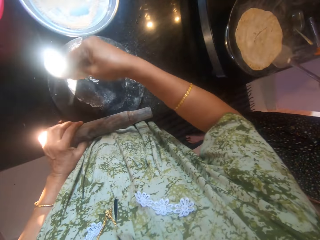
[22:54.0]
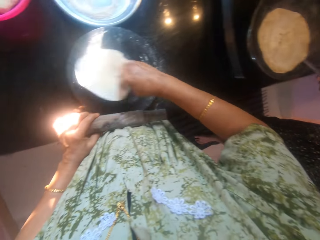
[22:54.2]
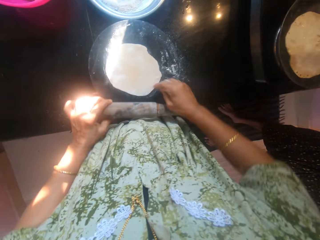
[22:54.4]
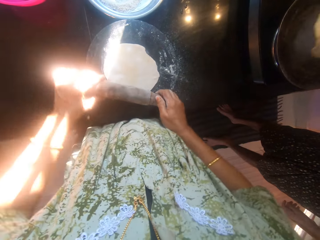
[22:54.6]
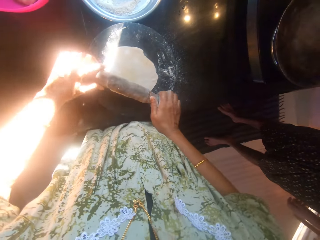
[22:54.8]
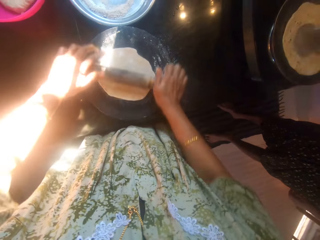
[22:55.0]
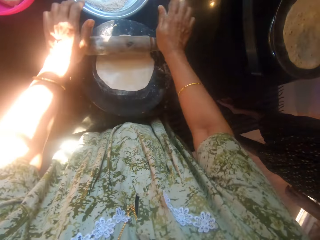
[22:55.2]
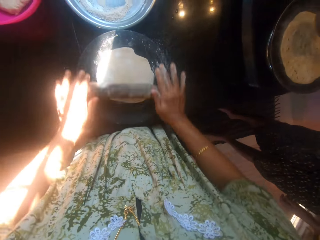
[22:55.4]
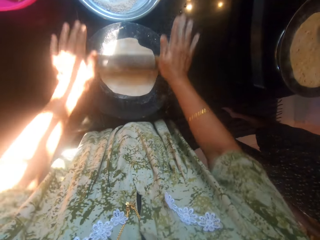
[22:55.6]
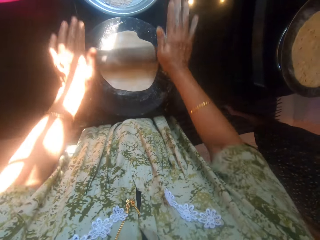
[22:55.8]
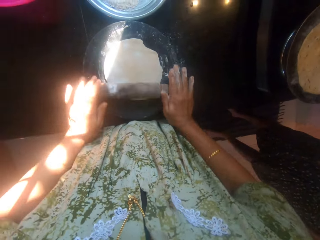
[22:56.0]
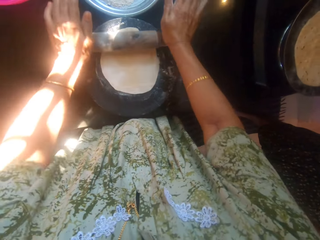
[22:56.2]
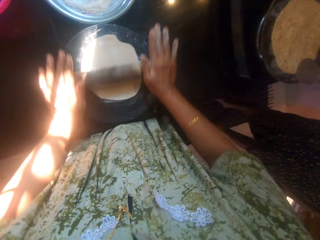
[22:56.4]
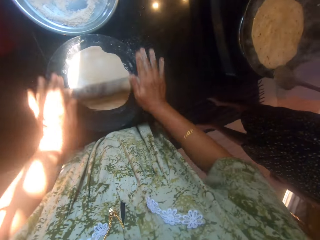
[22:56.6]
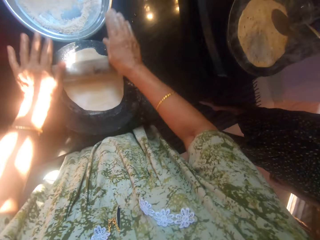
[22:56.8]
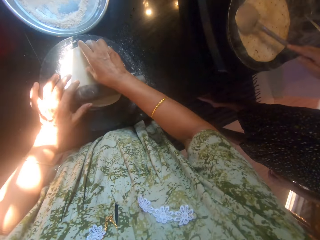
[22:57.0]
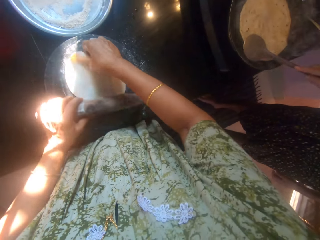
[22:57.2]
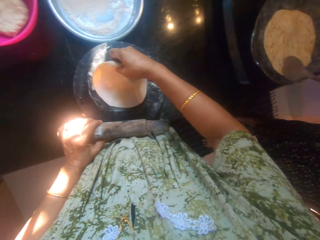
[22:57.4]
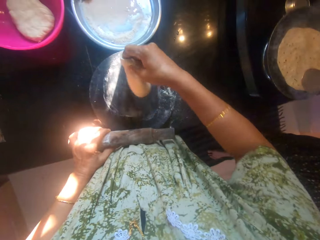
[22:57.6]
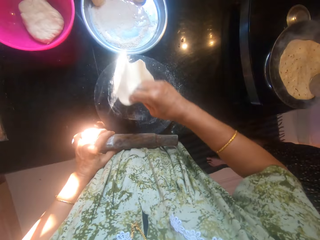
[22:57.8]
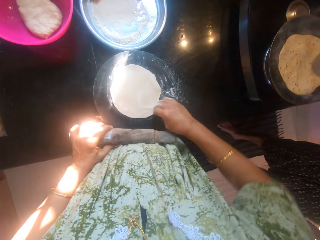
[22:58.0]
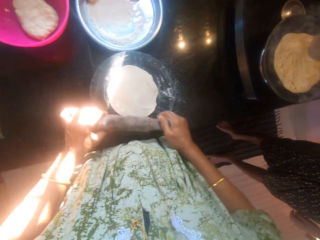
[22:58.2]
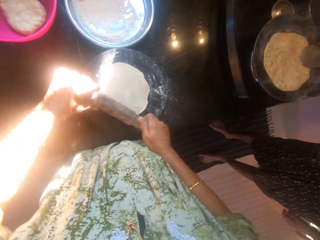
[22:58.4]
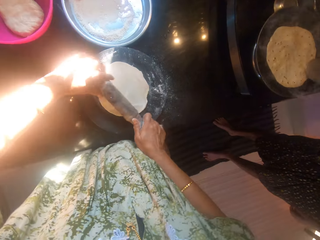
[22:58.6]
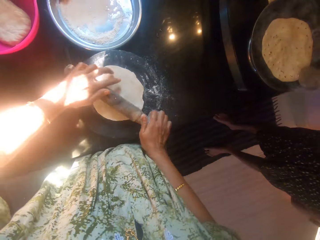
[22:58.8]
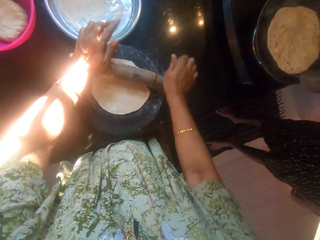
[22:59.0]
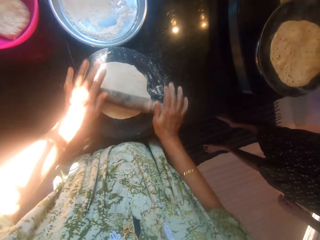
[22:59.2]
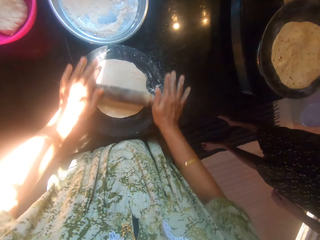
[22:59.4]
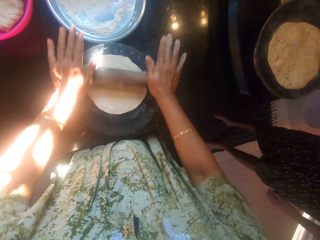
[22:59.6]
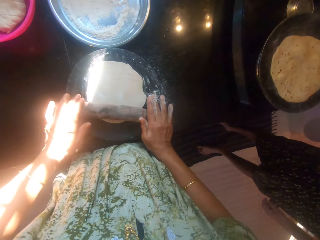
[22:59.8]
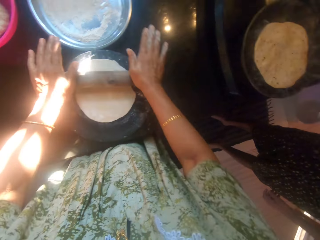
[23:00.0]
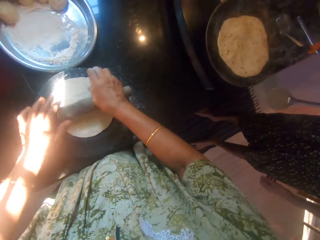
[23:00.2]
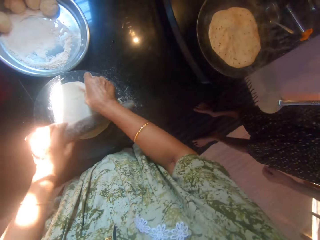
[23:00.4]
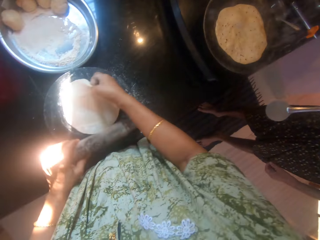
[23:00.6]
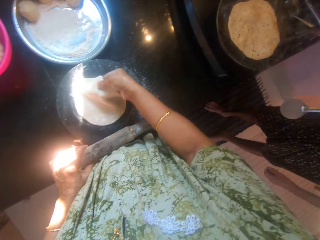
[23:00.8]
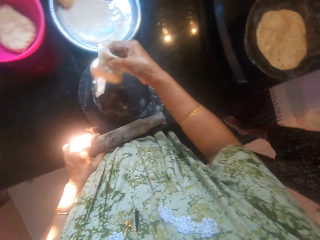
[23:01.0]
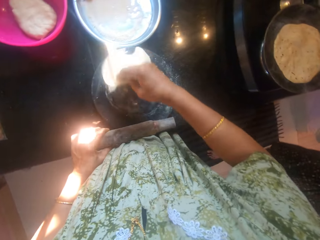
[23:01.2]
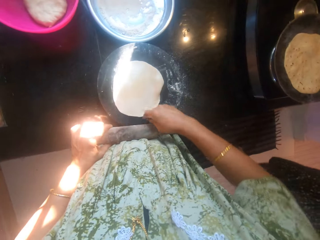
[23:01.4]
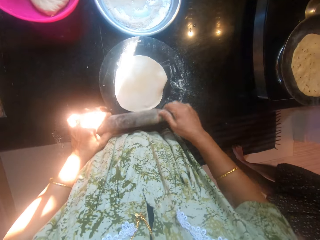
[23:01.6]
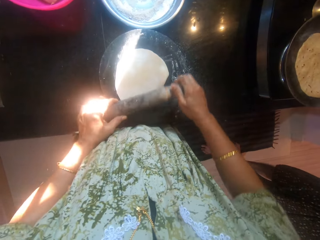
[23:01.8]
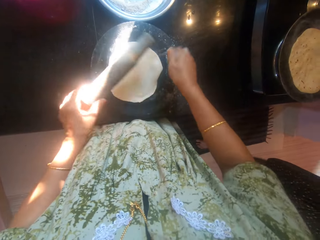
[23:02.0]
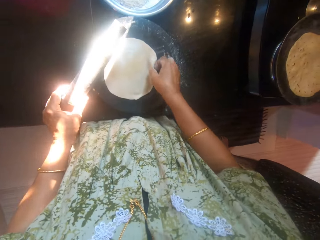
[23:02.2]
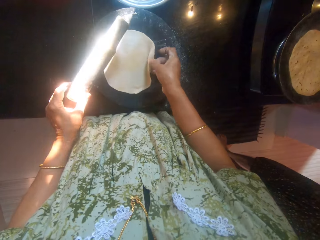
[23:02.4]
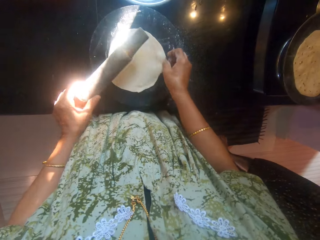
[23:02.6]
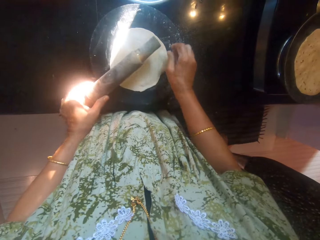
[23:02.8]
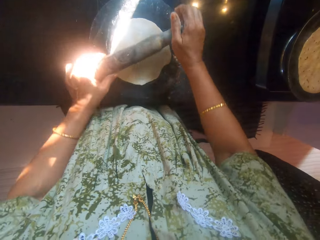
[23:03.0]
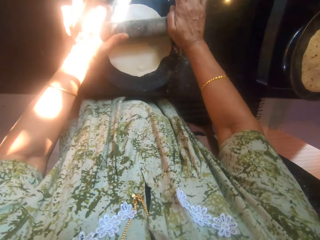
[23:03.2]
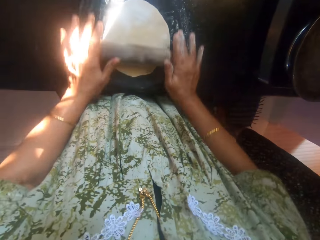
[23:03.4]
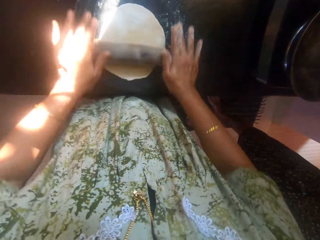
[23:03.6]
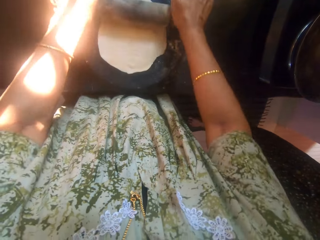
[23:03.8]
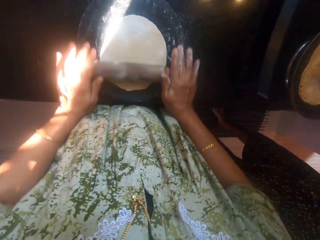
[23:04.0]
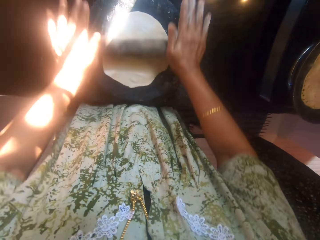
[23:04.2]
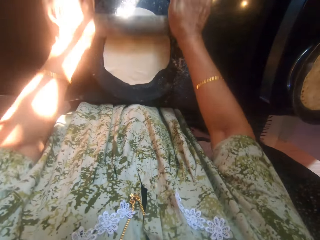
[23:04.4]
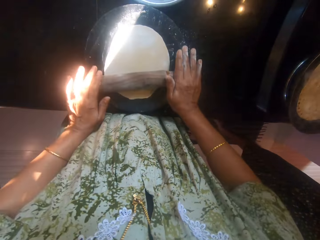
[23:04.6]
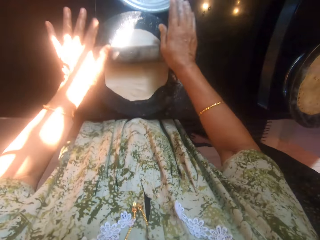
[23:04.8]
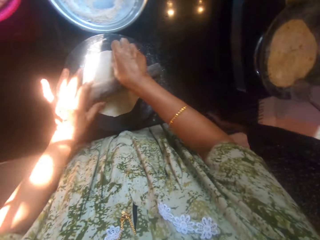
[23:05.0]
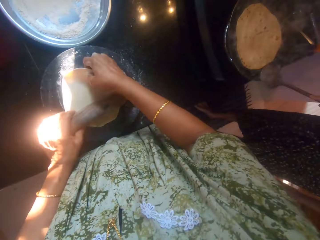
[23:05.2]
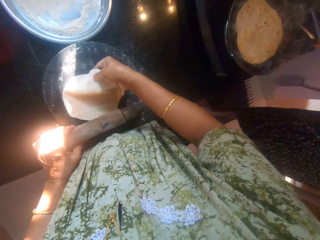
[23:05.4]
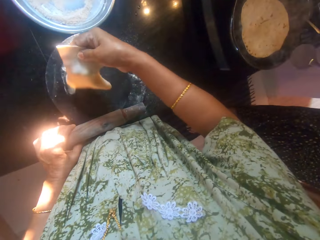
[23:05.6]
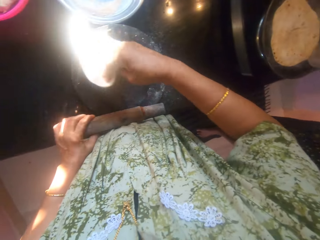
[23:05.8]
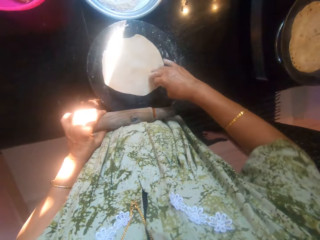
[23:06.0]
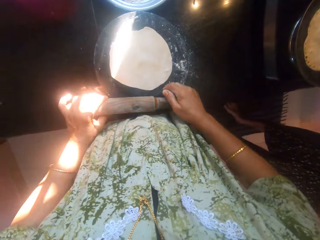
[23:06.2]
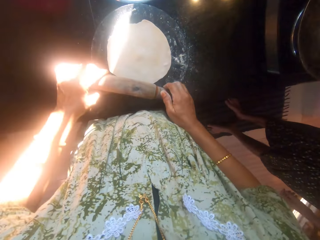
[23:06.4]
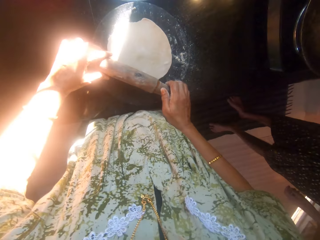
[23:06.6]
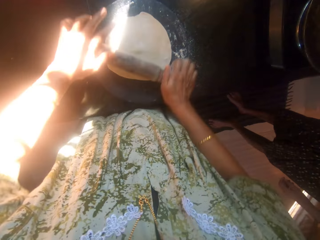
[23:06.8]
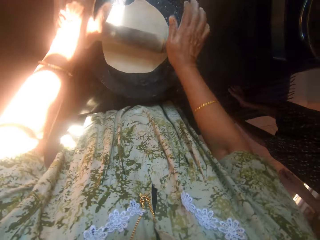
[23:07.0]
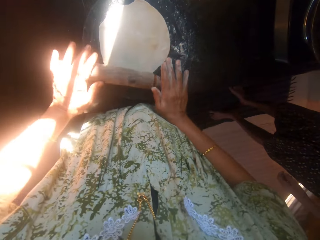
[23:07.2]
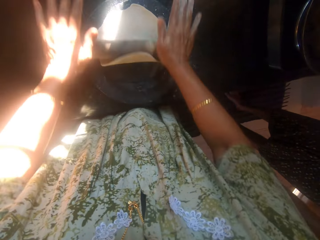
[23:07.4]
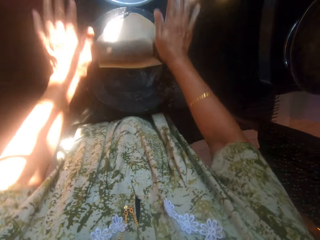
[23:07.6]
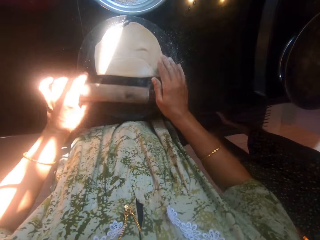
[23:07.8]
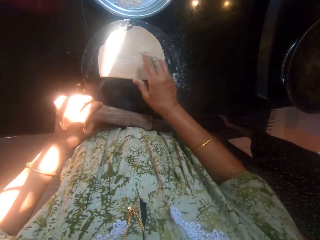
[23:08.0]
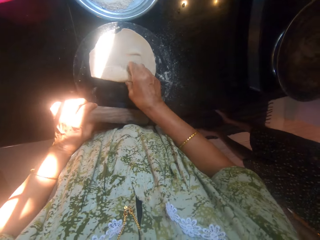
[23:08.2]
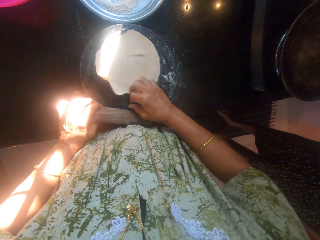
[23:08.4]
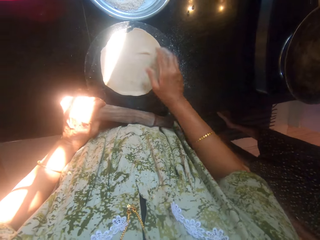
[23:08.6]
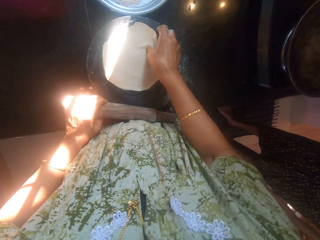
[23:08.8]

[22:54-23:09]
The camera wearer turns a dough. A man turns a dough. The camera wearer rolls the dough. The man applies oil on a flat bread. The camera wearer turns the dough. They converse with the man. They roll the dough. They turn the dough. They roll the dough. They knead the dough on the board with a rolling pin. They turn the dough. The man picks up the flat bread. The camera wearer rolls the dough.

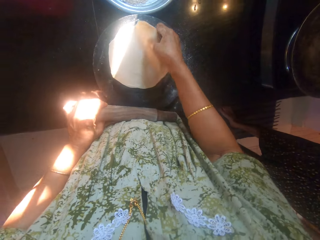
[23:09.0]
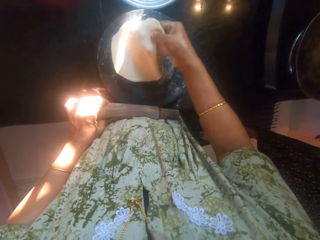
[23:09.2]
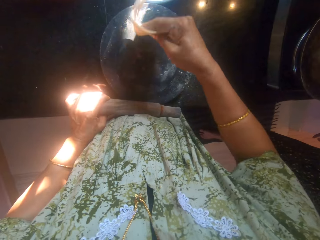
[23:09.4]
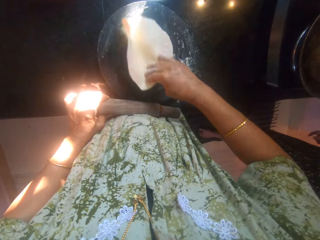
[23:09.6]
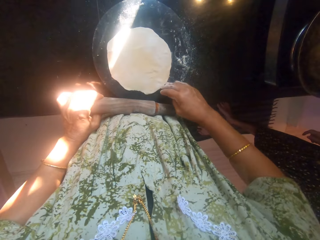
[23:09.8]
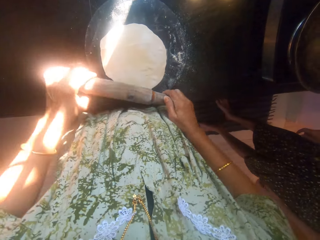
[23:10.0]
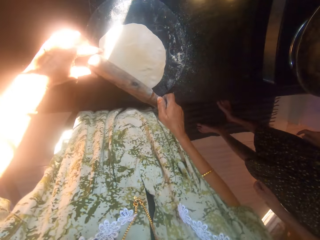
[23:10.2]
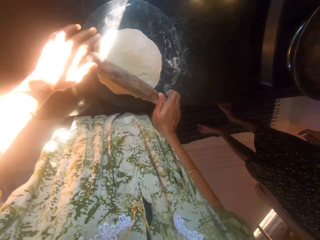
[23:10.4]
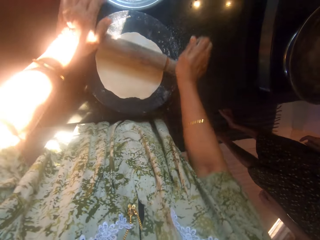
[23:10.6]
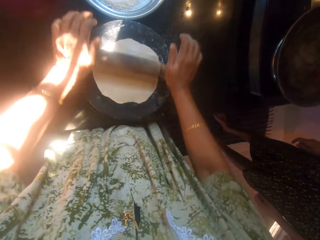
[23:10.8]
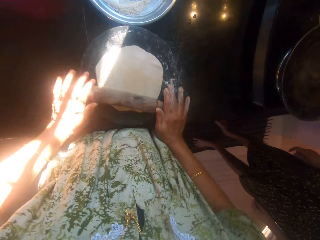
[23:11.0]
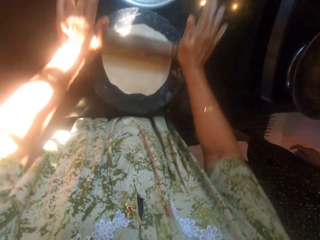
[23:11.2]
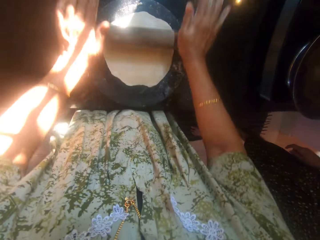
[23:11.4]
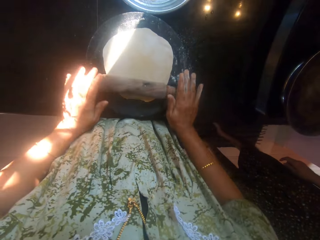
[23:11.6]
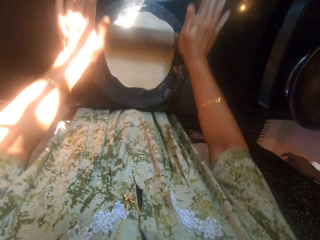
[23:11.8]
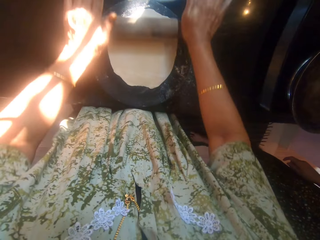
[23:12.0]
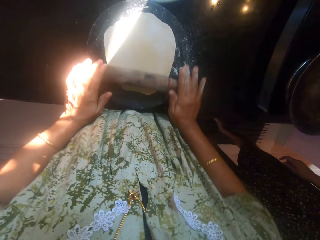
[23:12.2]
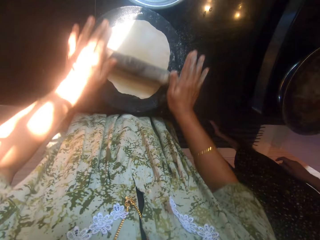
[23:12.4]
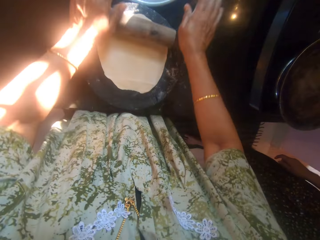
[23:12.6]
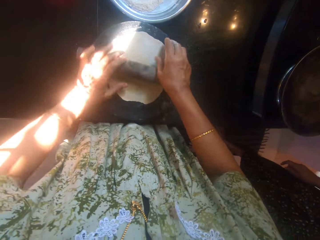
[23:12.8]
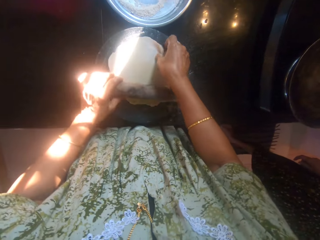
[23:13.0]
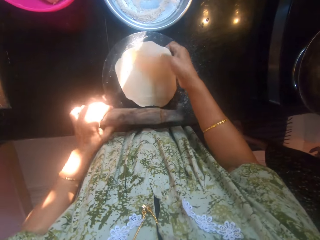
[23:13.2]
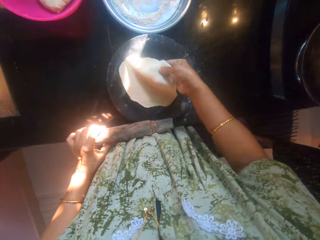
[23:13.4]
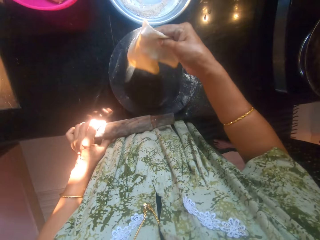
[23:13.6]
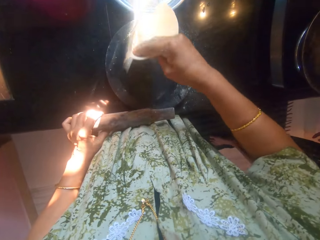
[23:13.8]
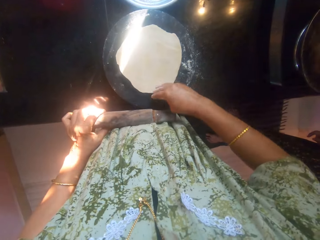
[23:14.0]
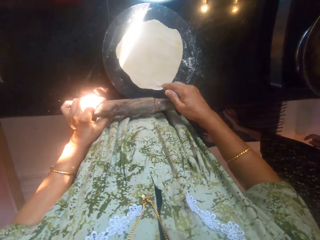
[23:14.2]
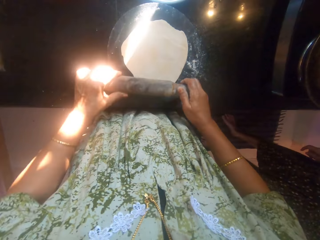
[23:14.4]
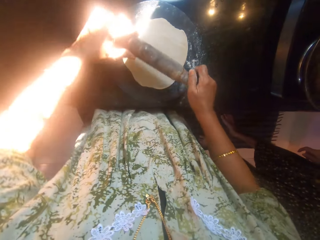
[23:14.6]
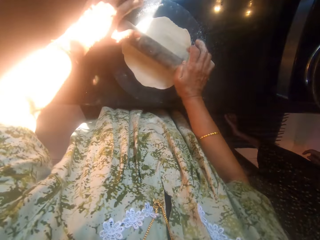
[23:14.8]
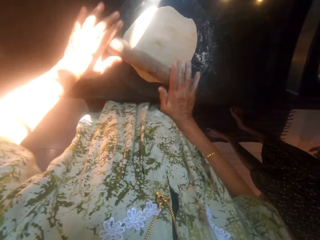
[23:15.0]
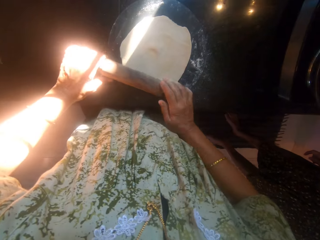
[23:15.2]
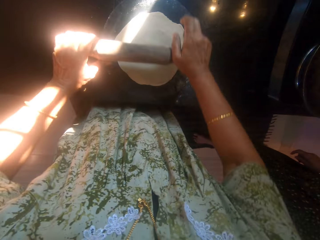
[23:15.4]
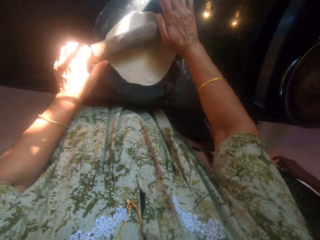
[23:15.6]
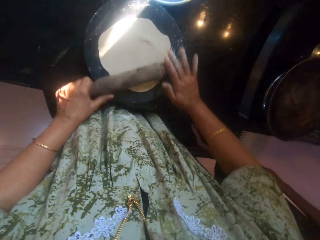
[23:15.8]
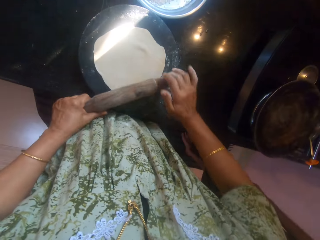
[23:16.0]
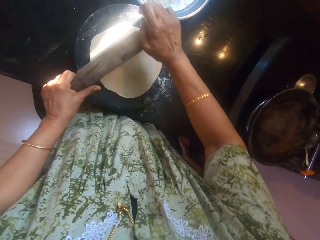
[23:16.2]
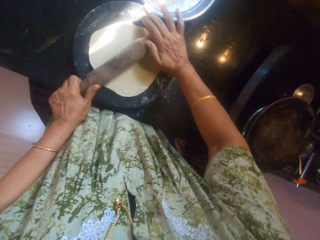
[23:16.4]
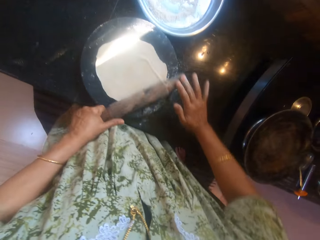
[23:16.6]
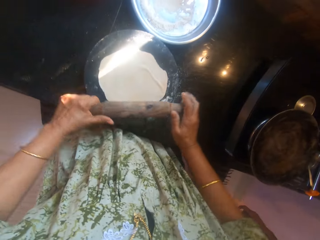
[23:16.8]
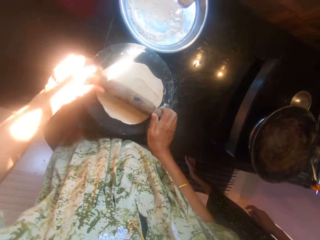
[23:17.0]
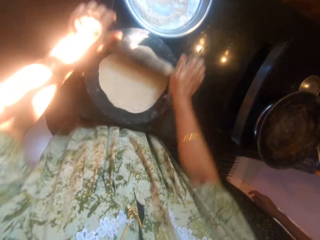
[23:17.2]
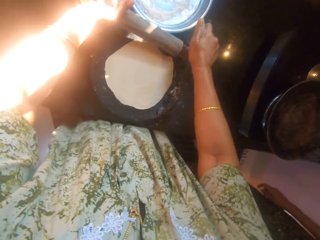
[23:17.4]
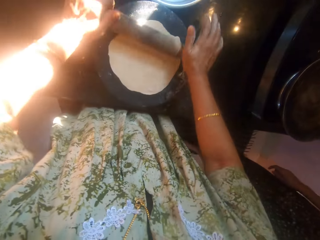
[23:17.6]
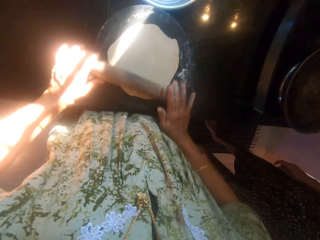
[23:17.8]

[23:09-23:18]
The camera wearer turns a dough. They adjust the dough on the board. They roll the dough. They knead the dough on the board with a rolling pin. They turn the dough. They roll the dough.
